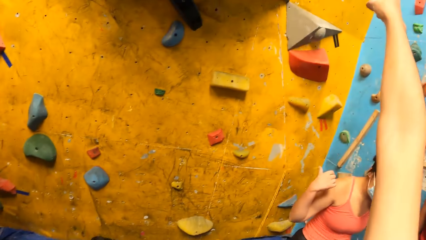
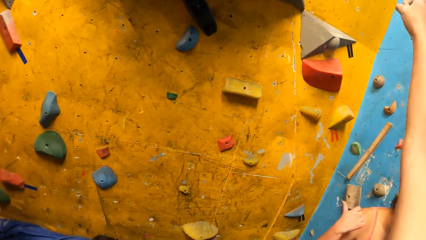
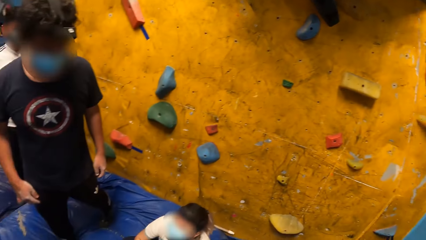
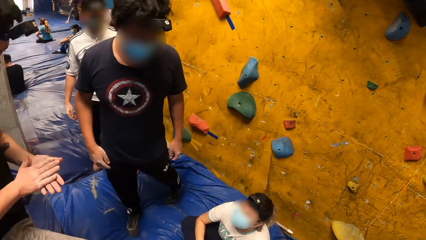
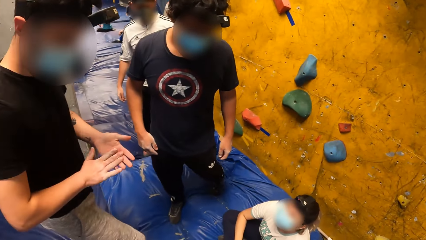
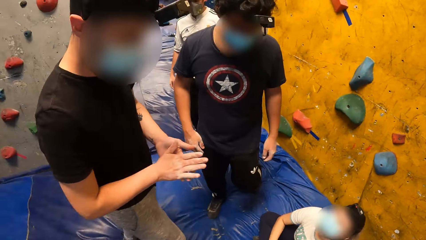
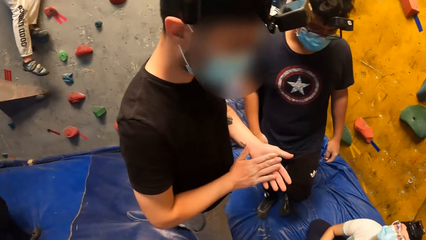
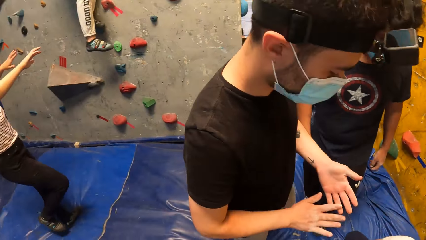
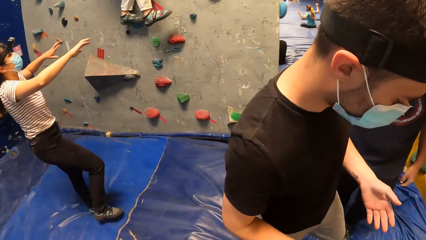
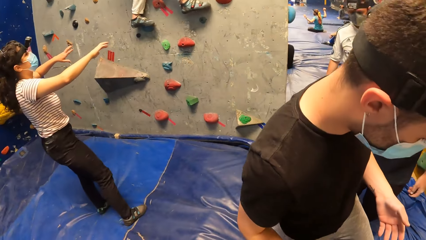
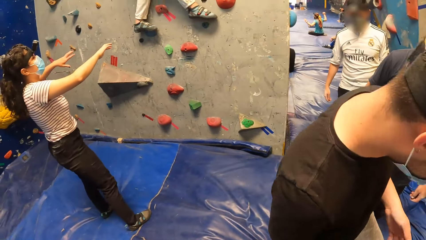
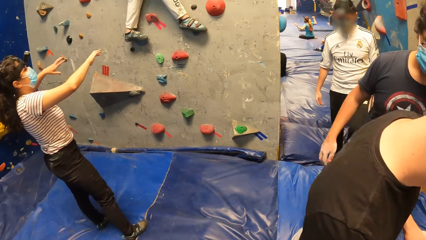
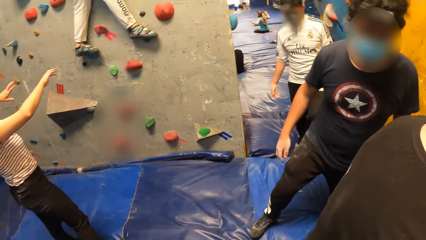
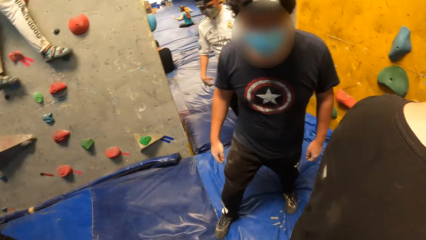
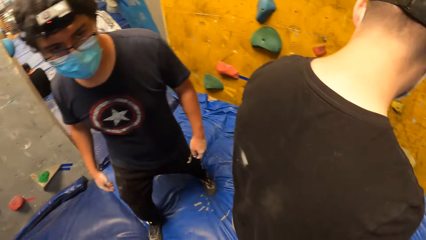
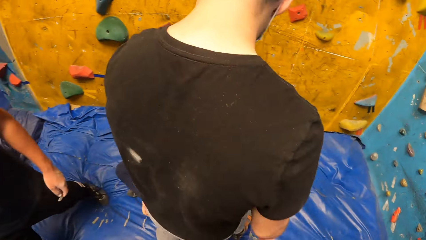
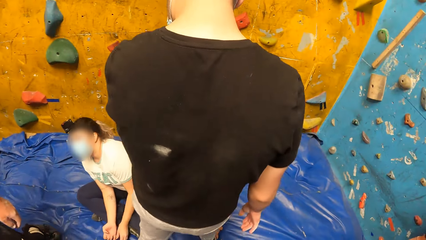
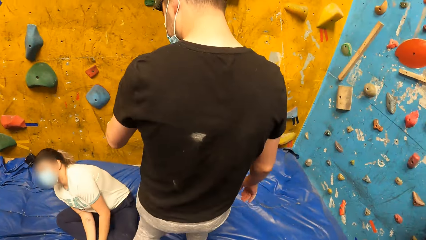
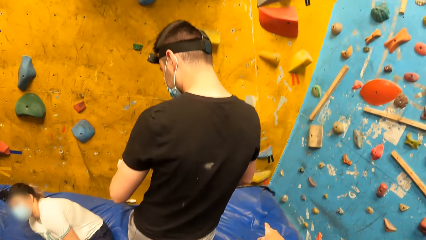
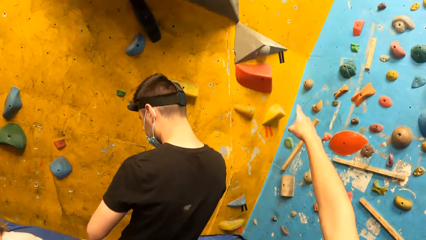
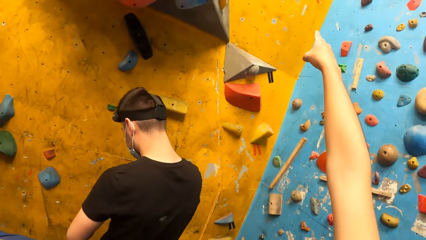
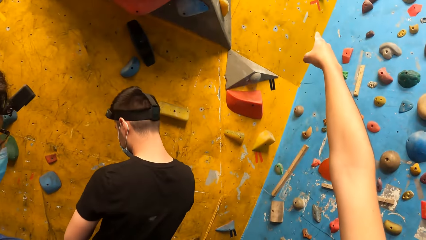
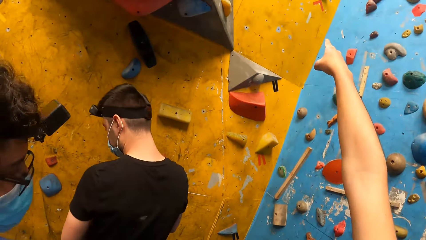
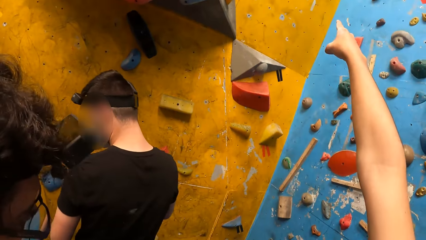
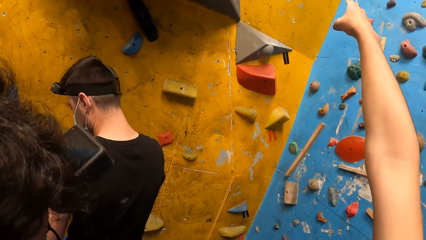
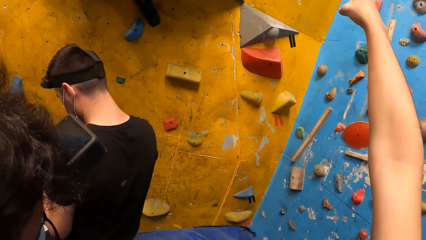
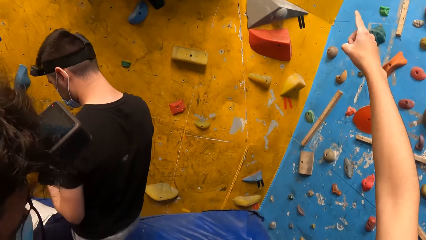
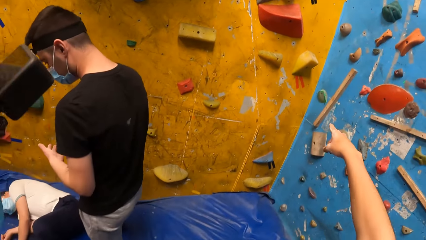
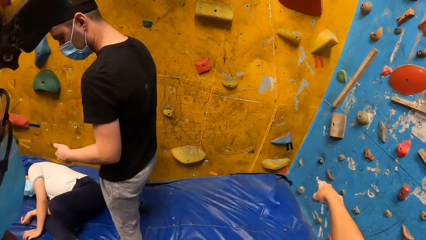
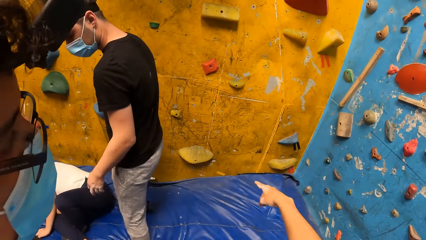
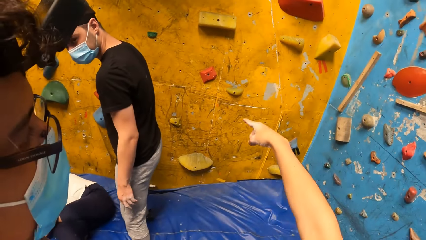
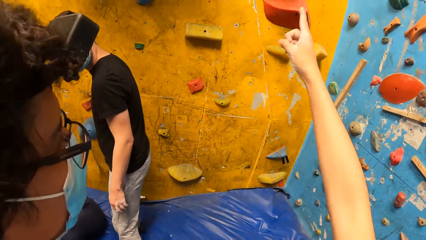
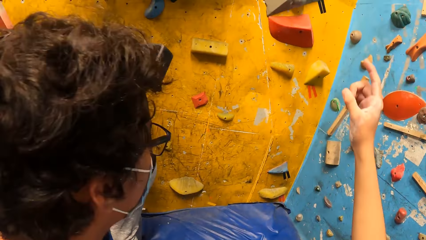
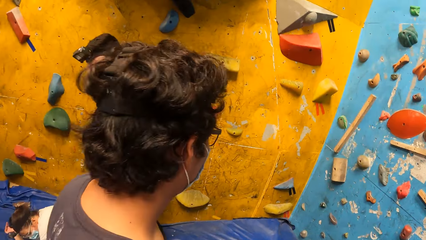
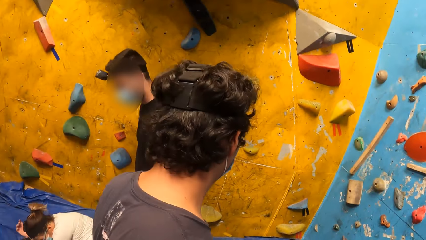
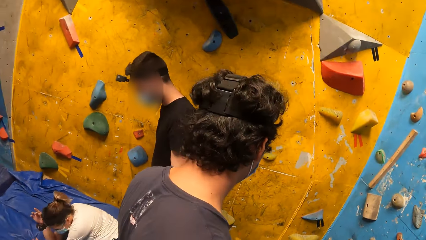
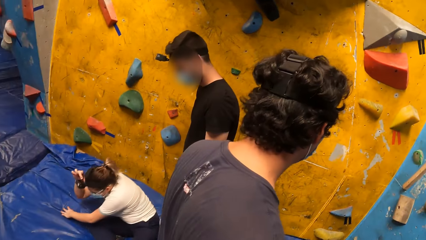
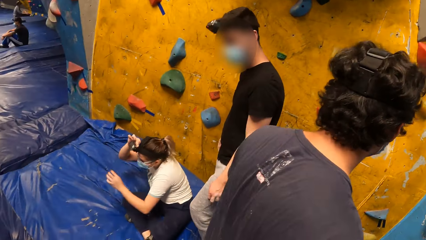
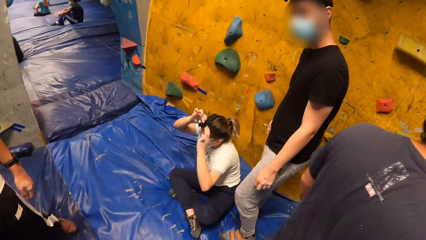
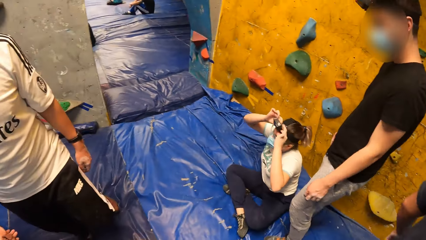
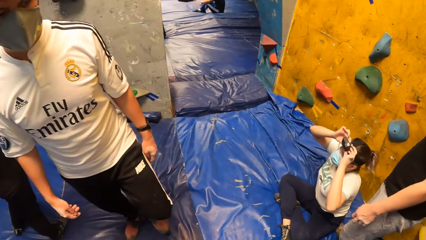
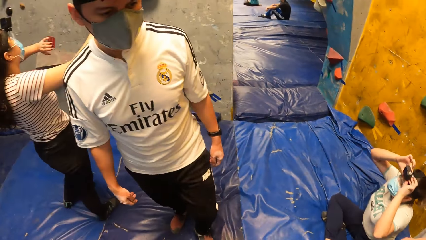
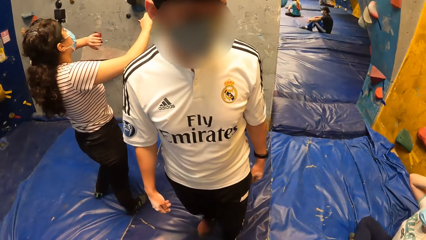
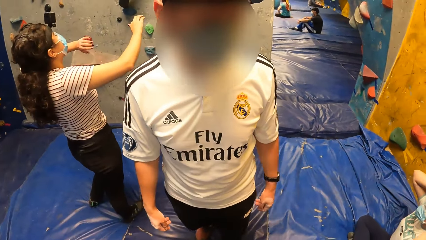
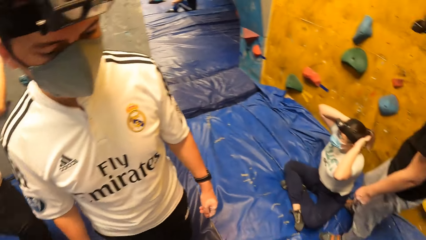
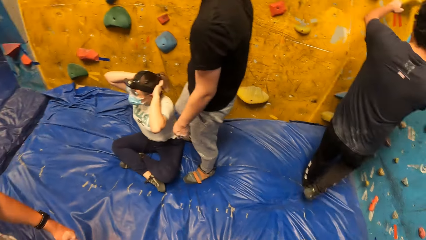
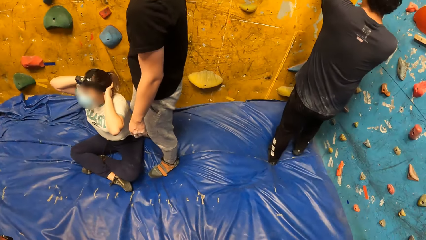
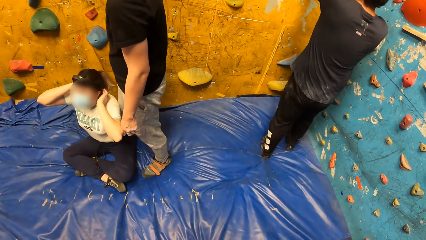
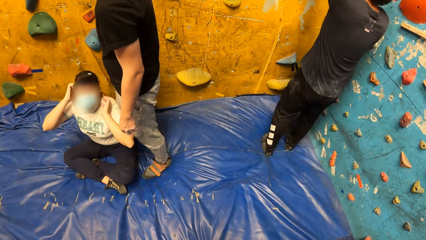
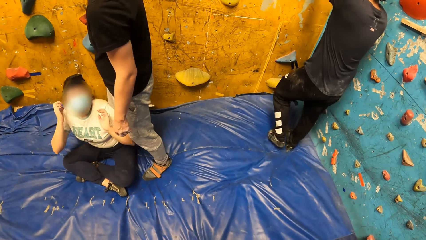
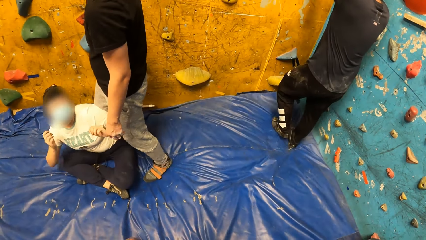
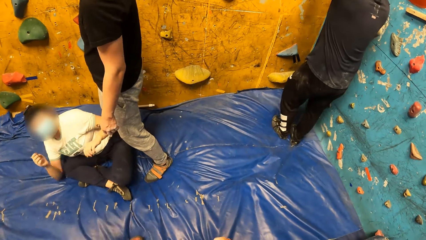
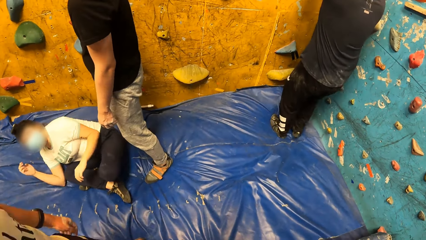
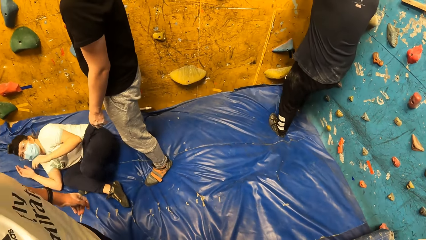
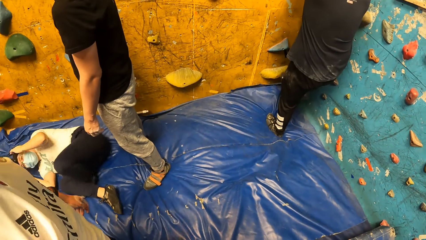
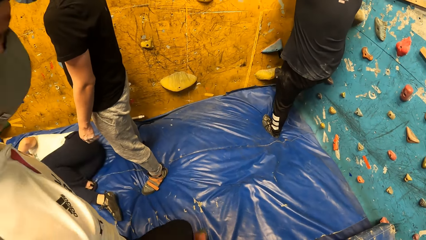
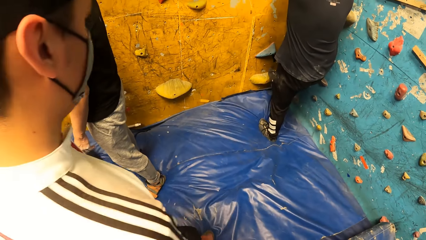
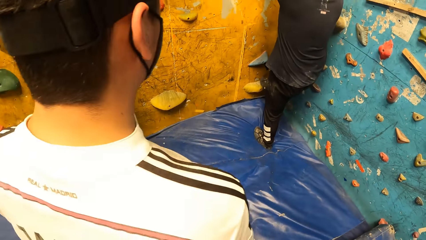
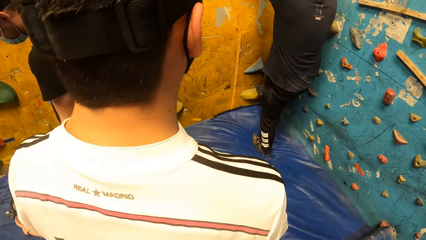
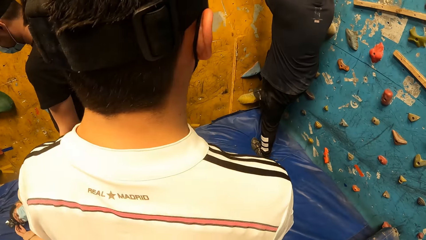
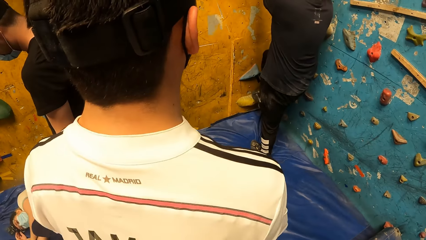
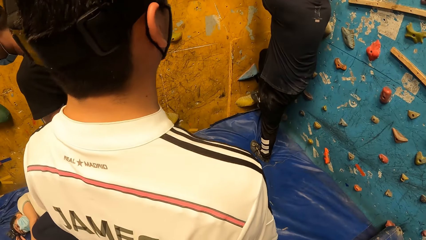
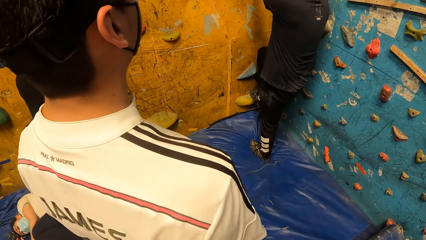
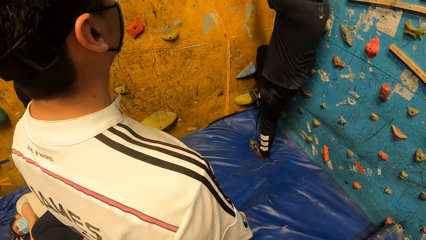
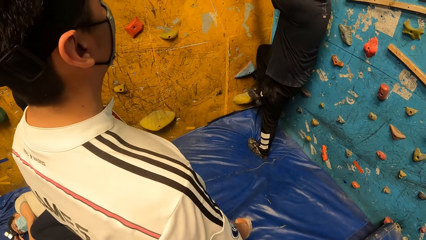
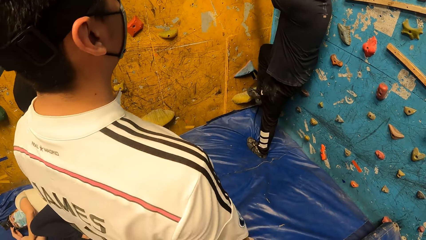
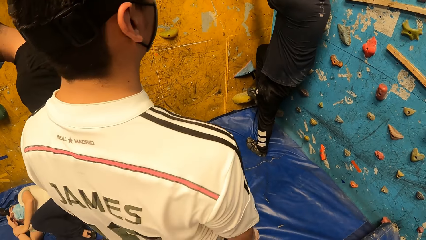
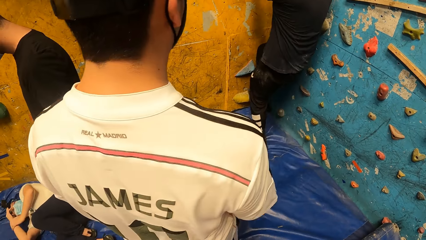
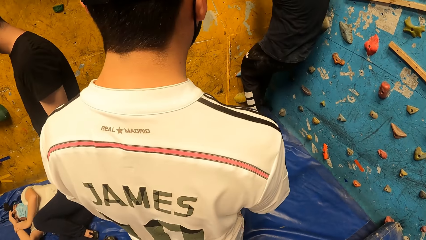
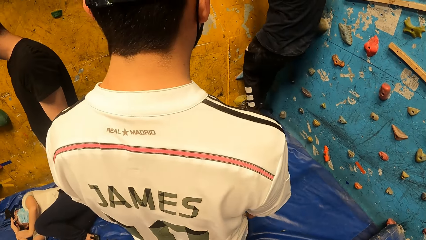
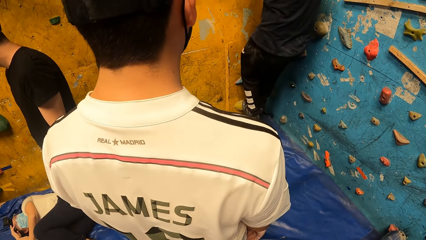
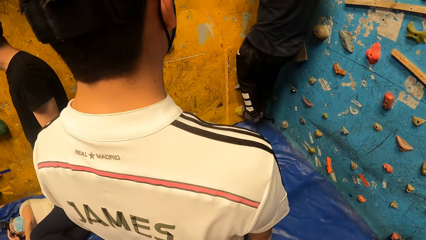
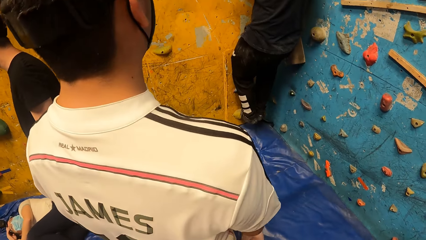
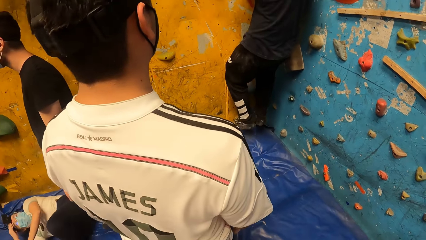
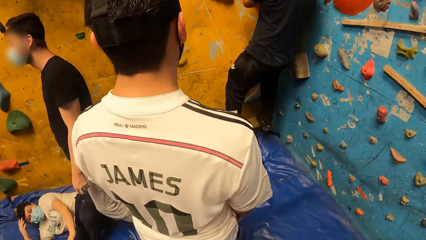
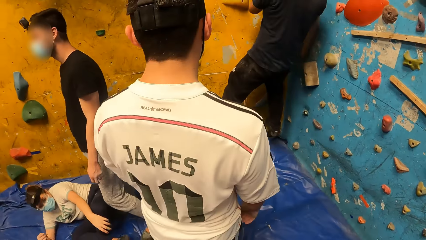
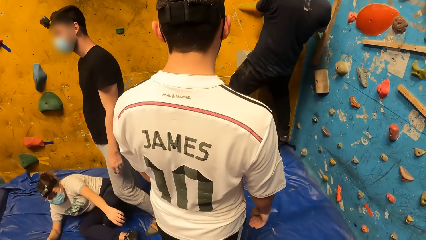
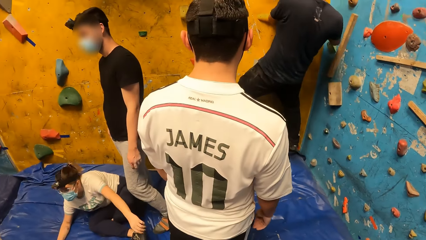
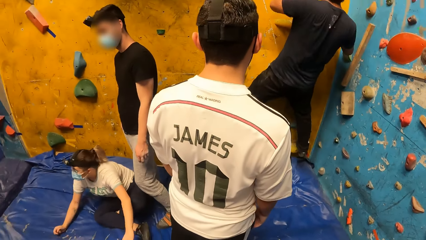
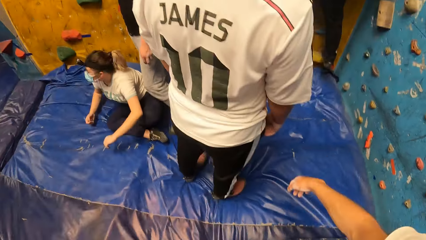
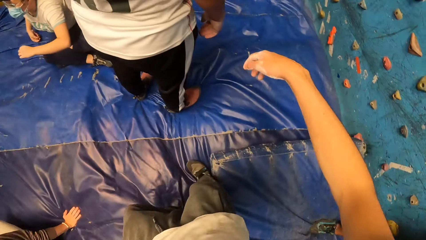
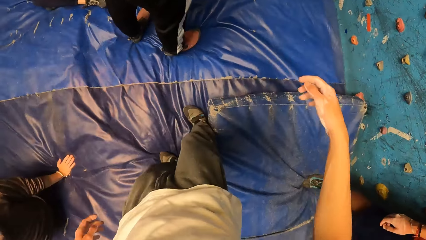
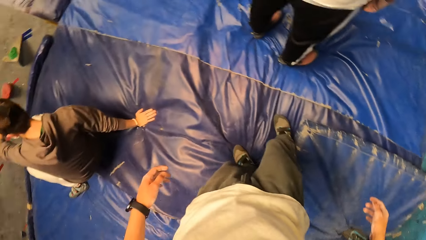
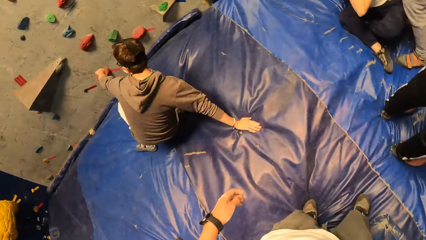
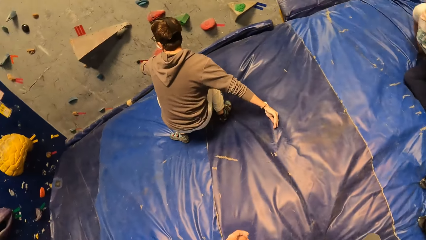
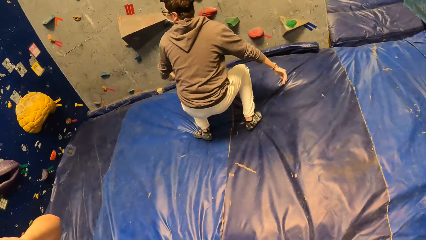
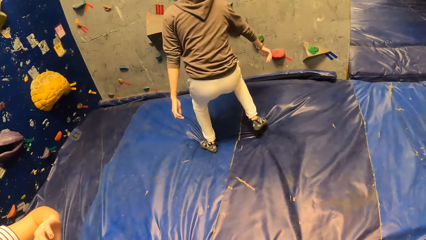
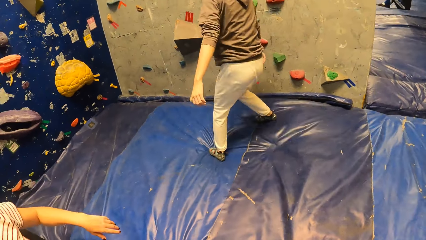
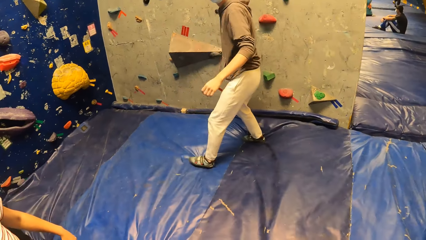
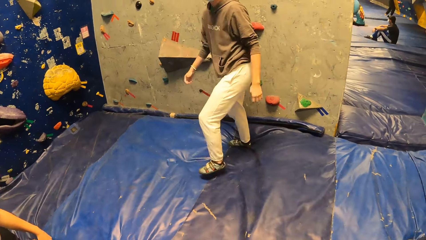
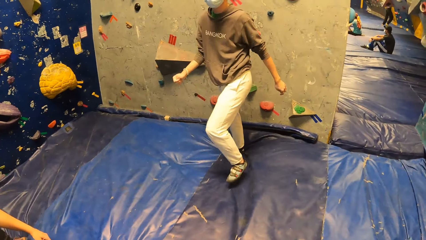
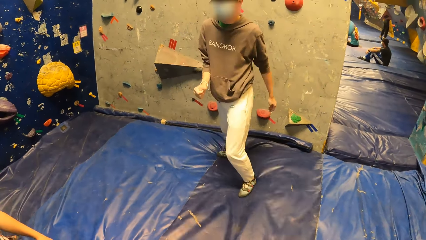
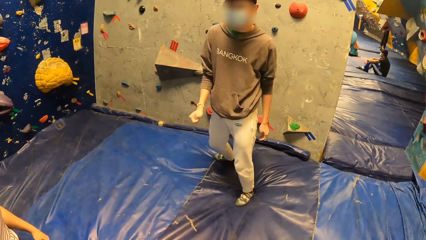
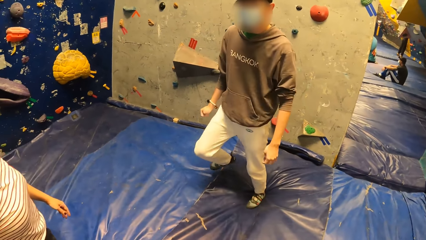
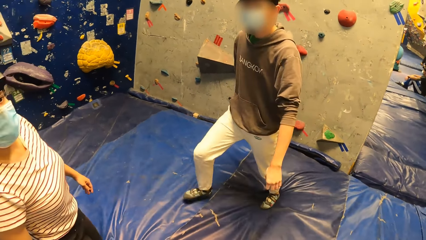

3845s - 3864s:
The camera wearer looks around in the training room. The man places his right leg on a crimp. The camera wearer points towards the wall. Climbers walk towards the wall. The woman adjusts a camera on her head with both hands. The camera wearer looks around in the training room. Another man climbs the bouldering wall. The first man stands from the floor.
